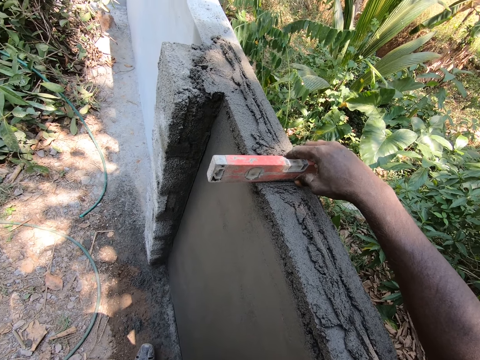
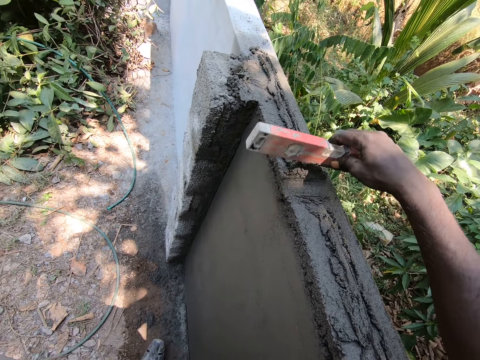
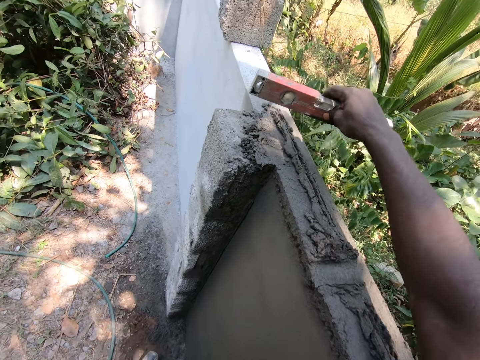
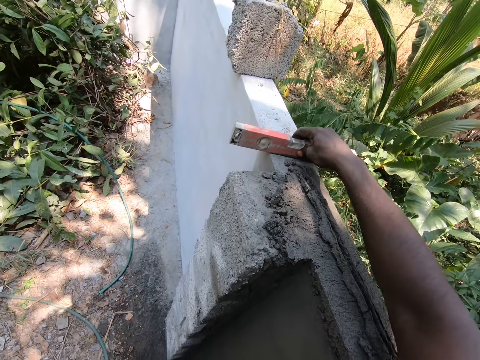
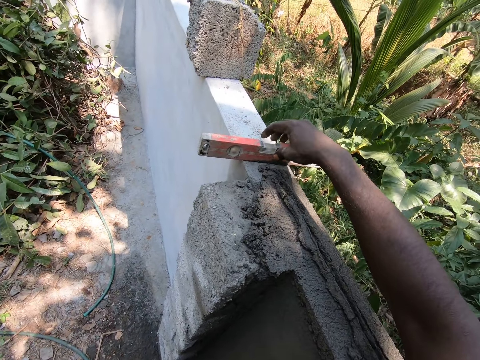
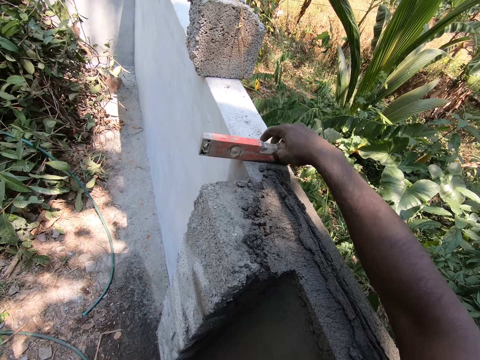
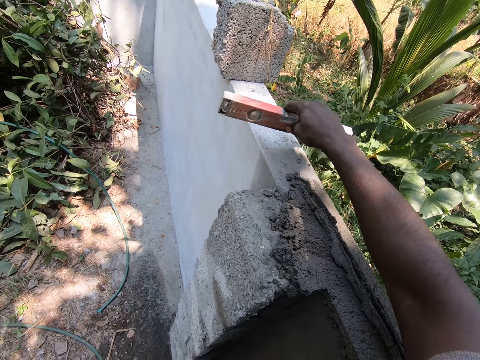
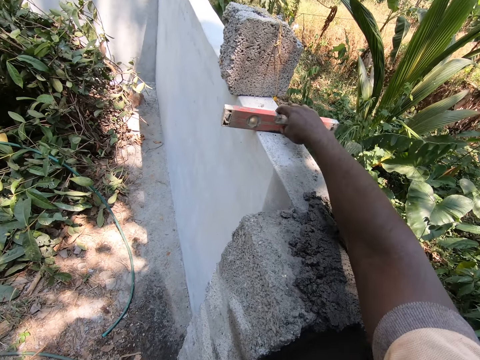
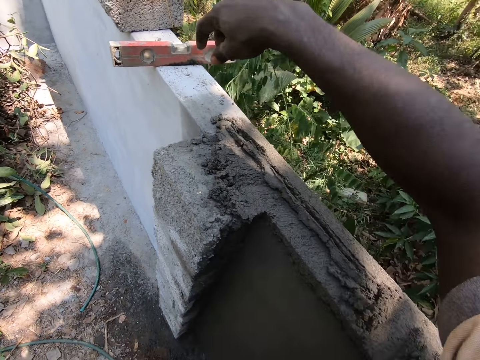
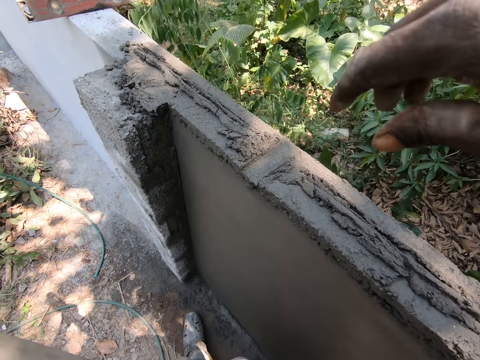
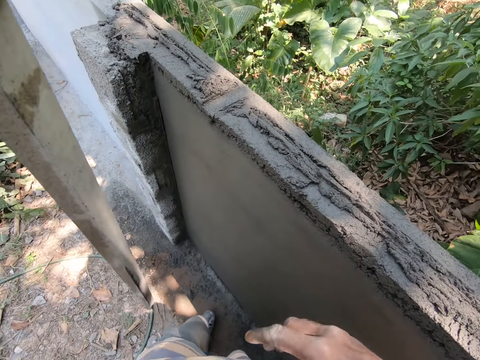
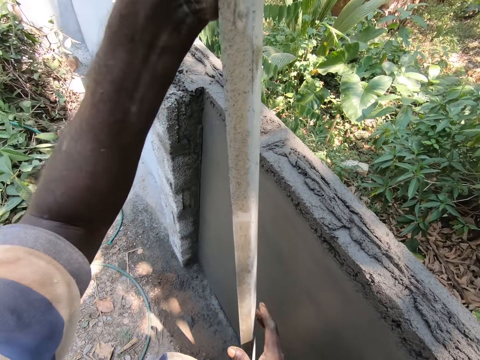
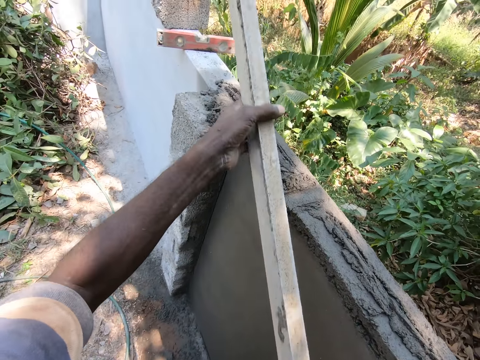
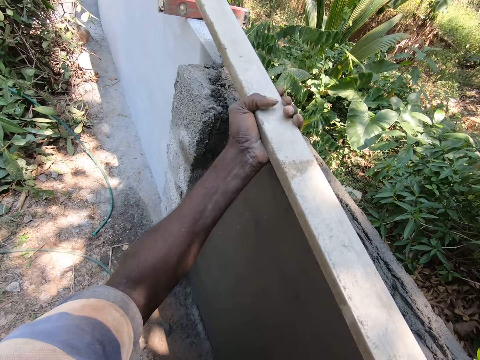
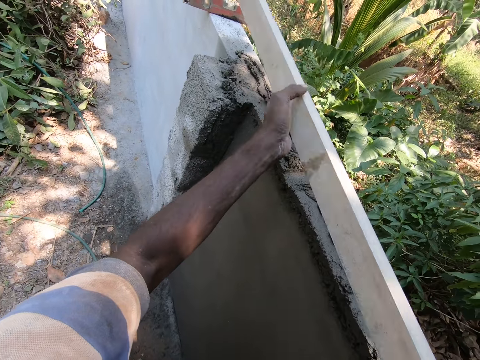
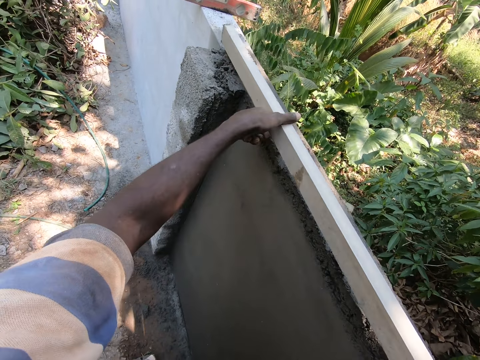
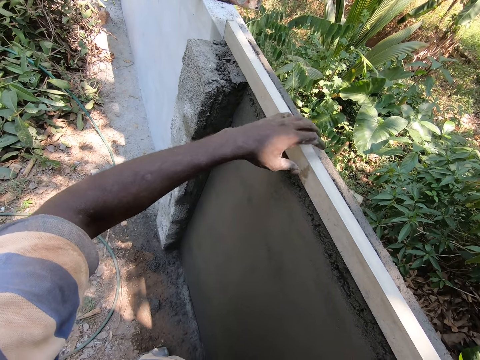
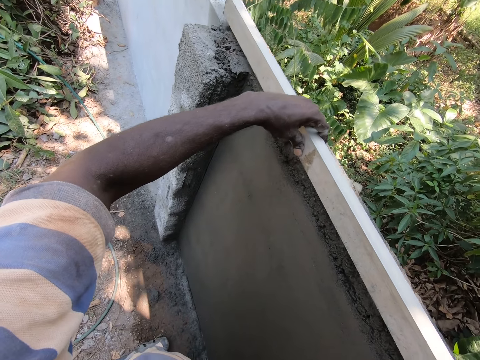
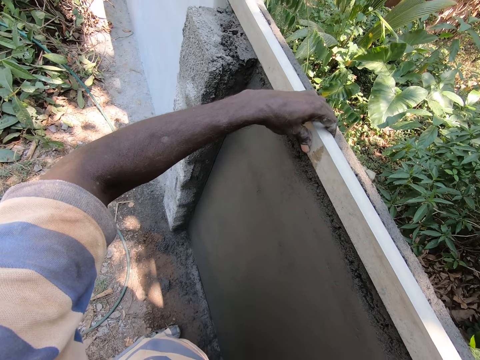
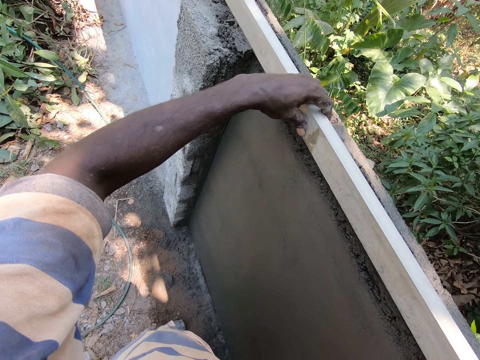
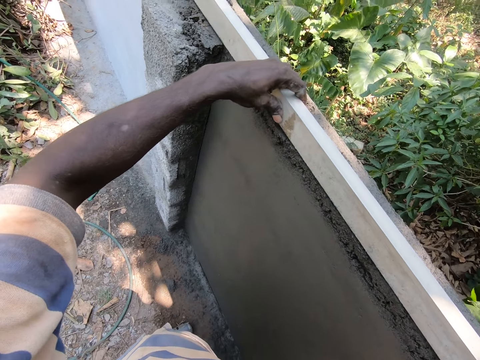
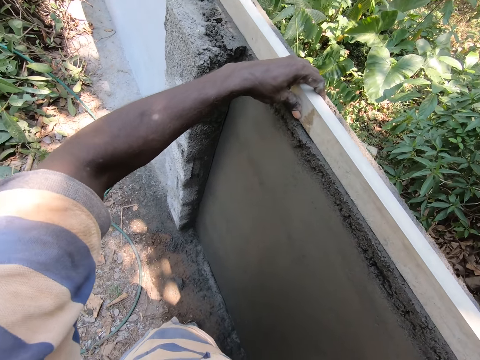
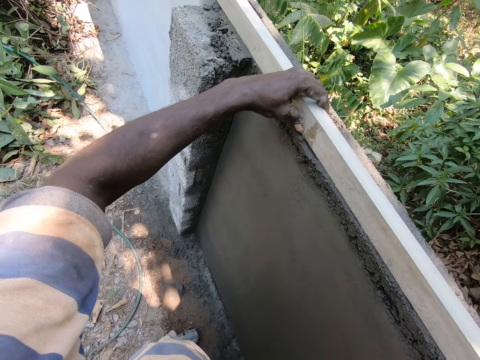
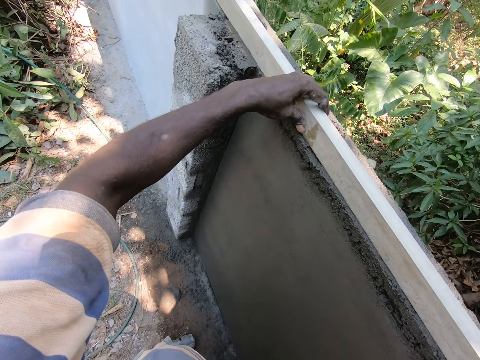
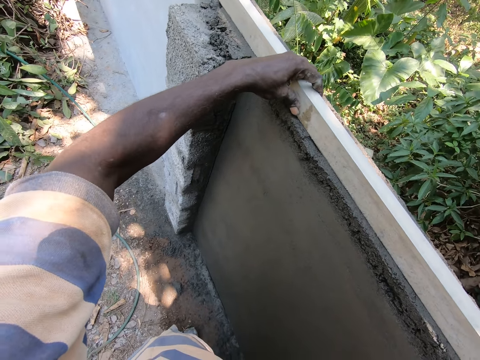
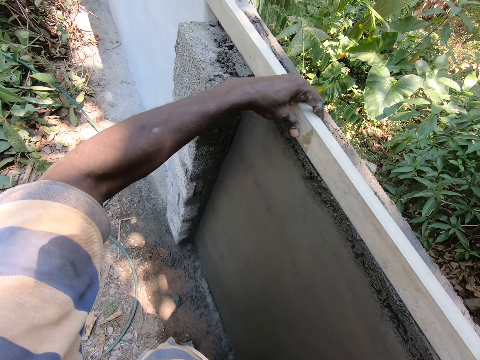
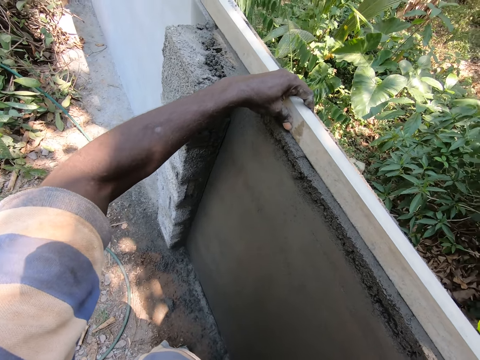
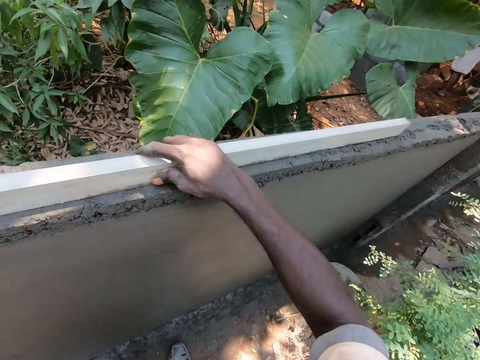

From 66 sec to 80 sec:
The camera wearer looks at the level on the wall and moves the level on the wall. They hold wood. They lift the metal bar and level the mortar on the wall with the metal bar.

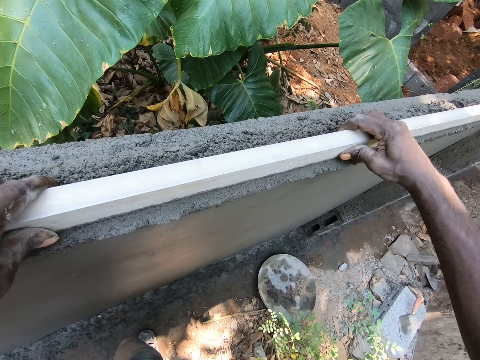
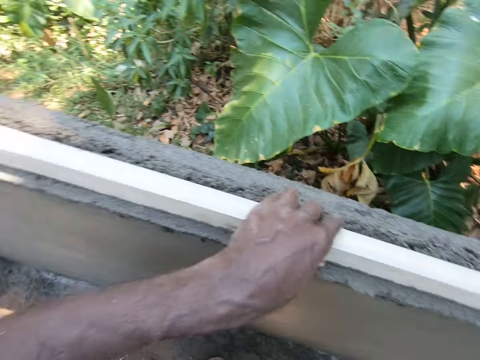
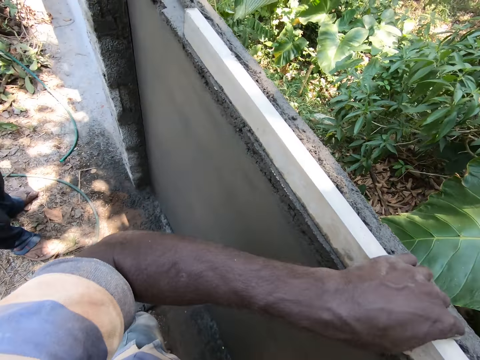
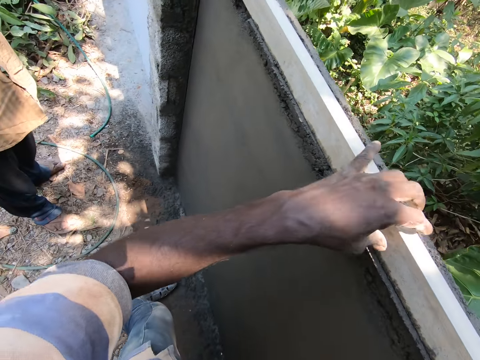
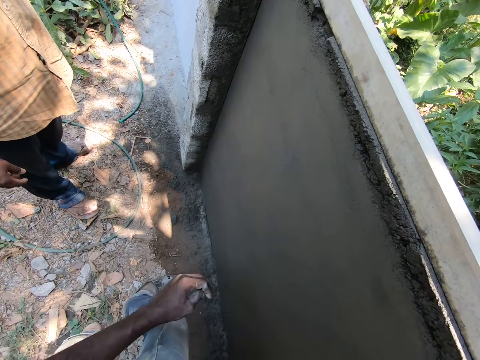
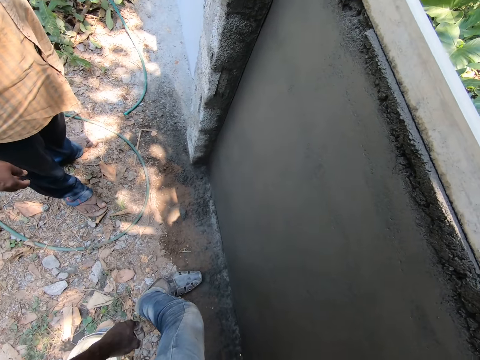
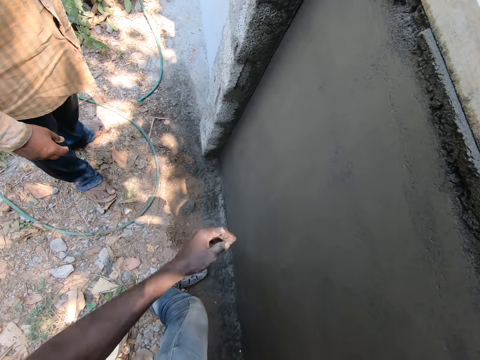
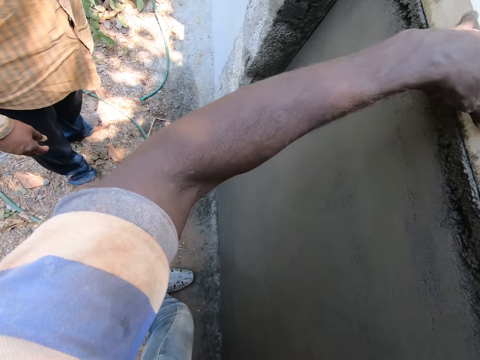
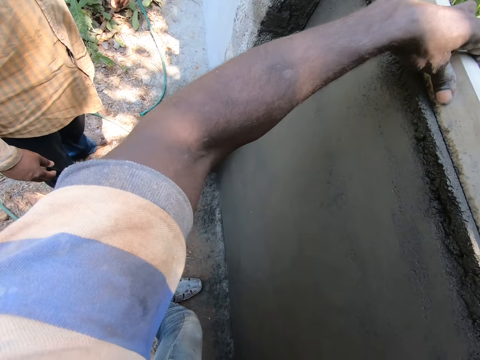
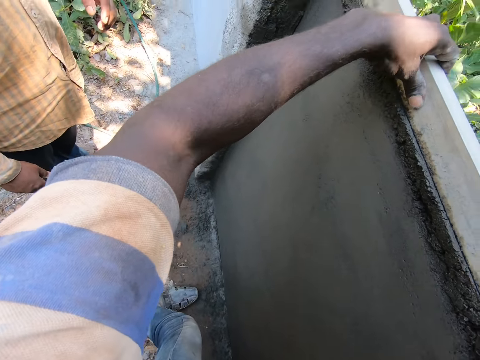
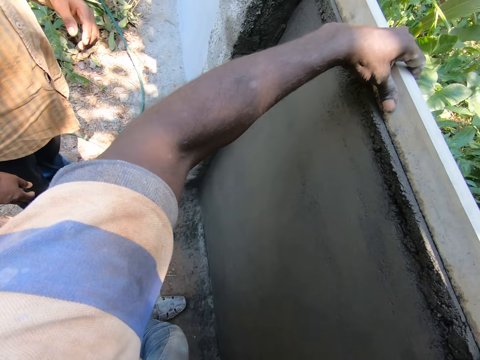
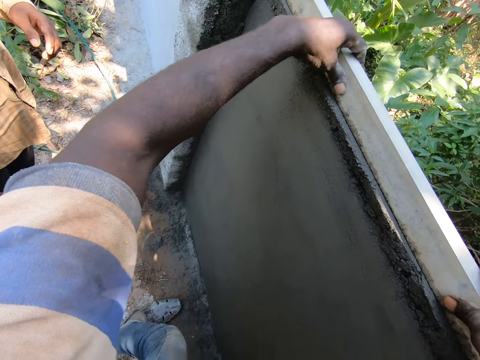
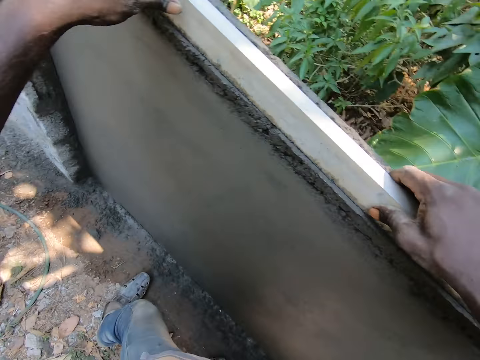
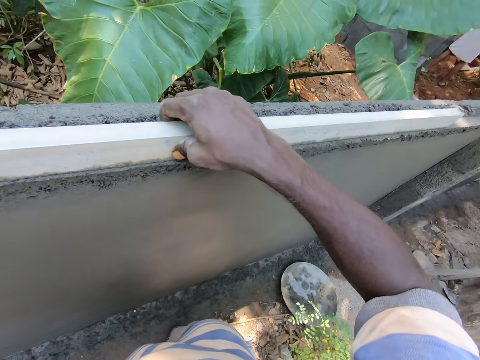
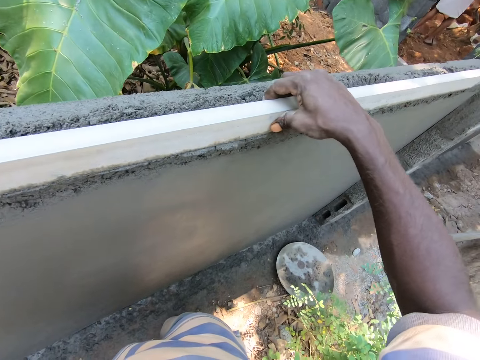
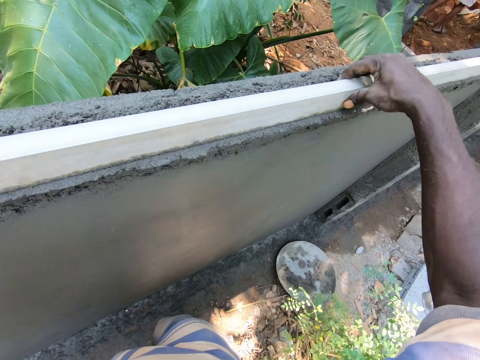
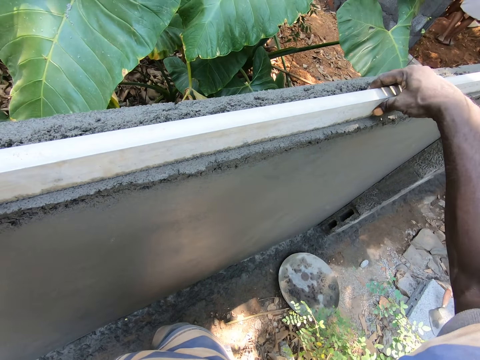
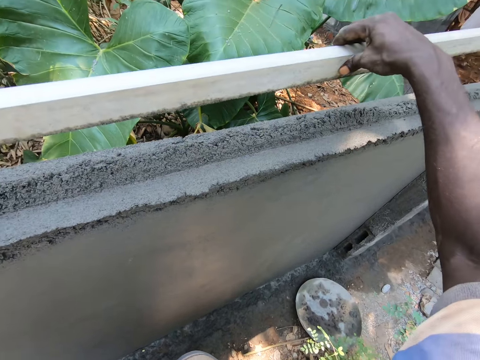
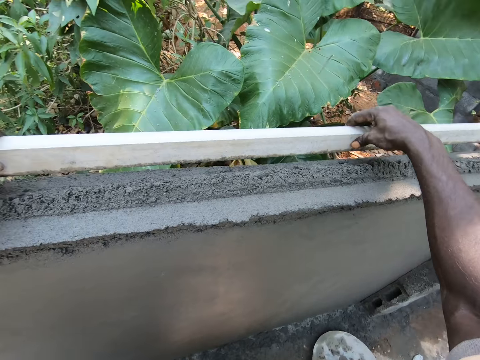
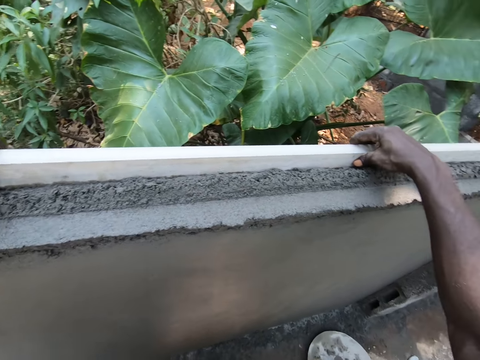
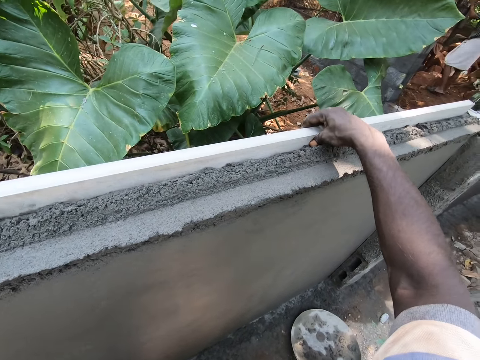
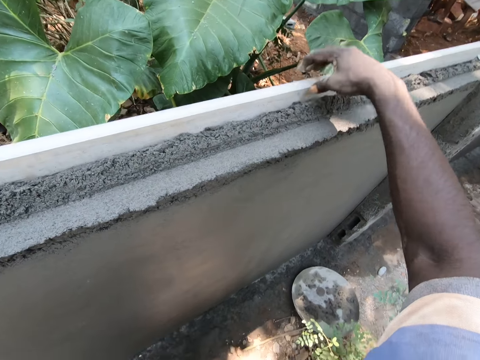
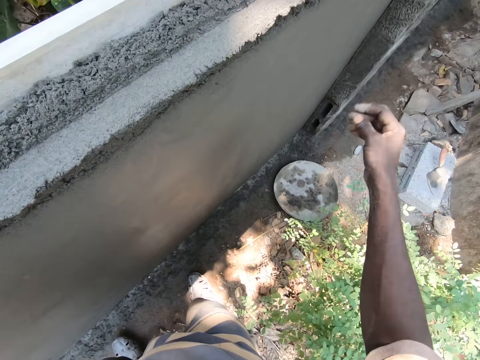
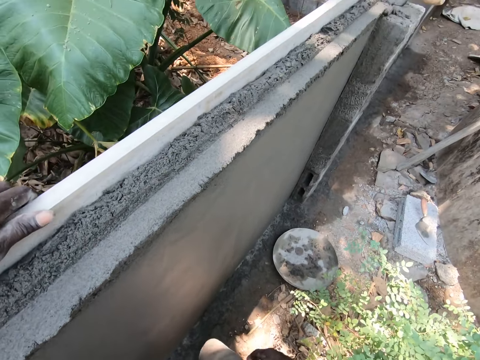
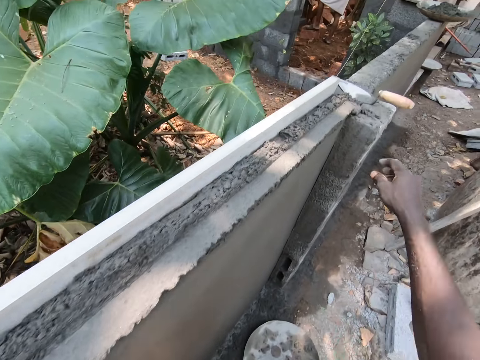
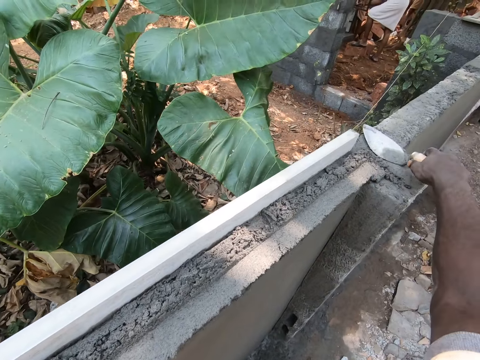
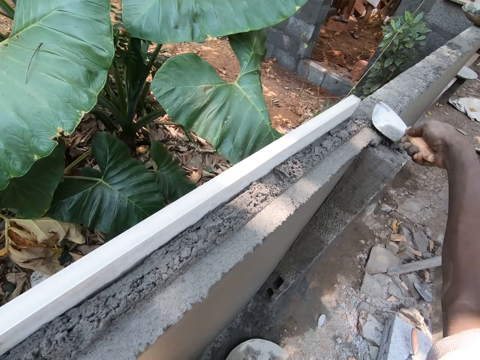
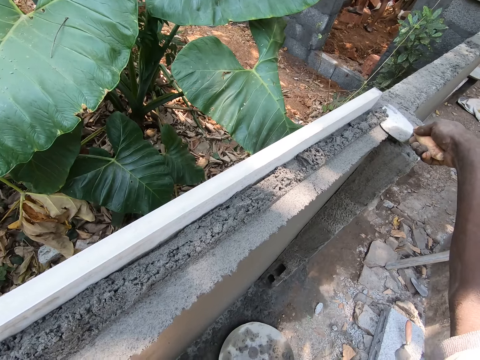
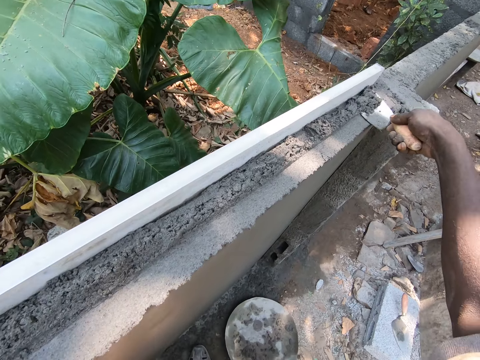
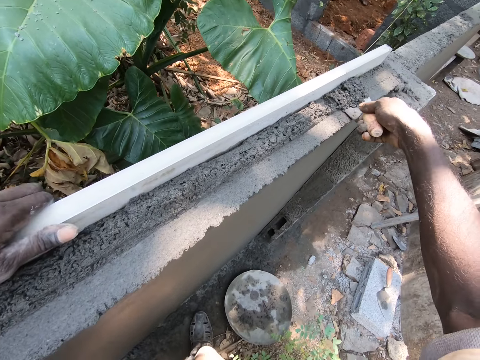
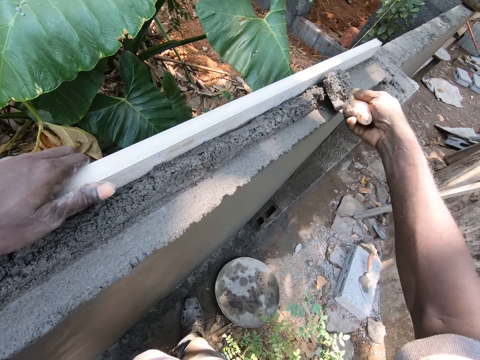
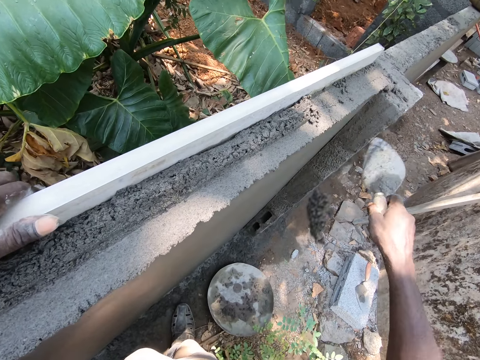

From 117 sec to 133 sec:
The camera wearer moves his left hand. He levels the mortar on the wall with the metal bar. He moves his right hand. He picks up a trowel from the wall. He removes extra cement on the wall and picks mortar from the wall.
